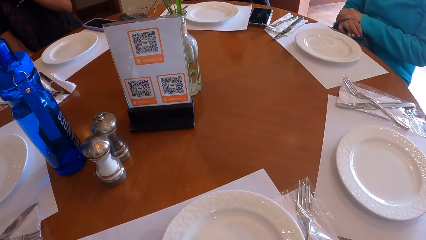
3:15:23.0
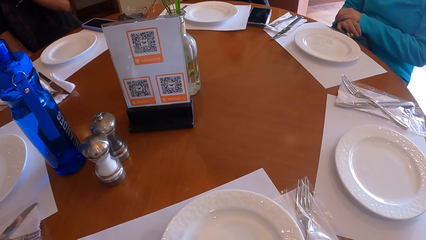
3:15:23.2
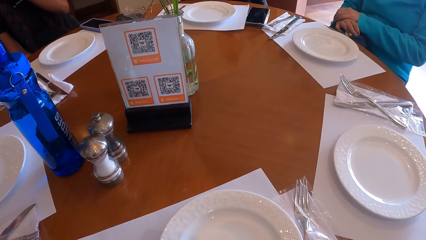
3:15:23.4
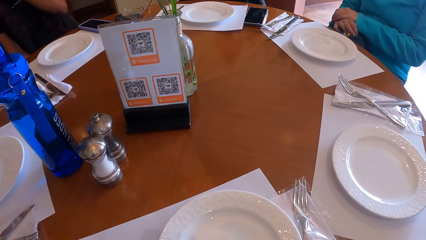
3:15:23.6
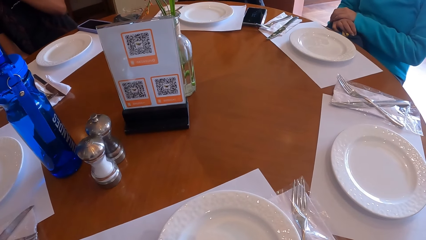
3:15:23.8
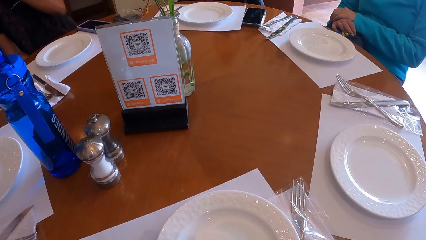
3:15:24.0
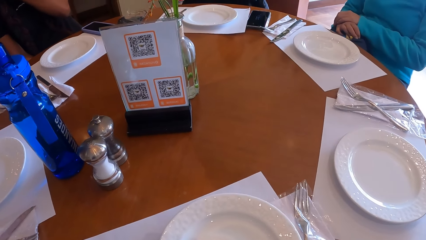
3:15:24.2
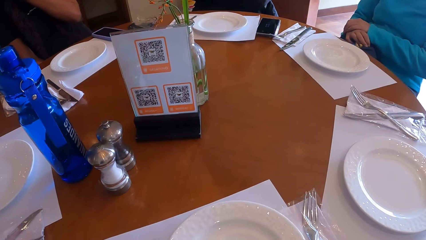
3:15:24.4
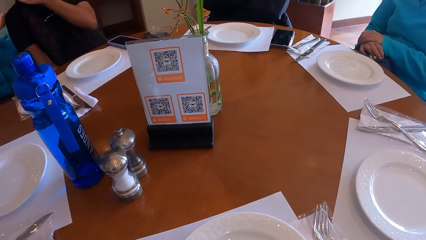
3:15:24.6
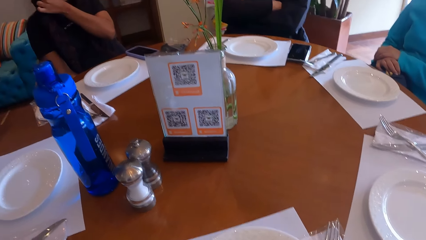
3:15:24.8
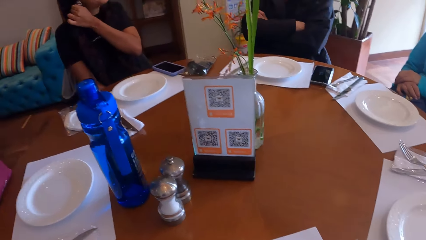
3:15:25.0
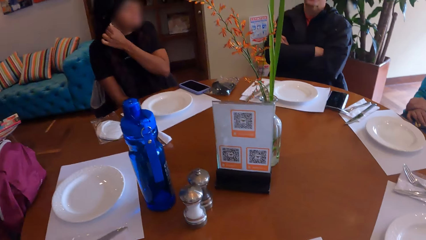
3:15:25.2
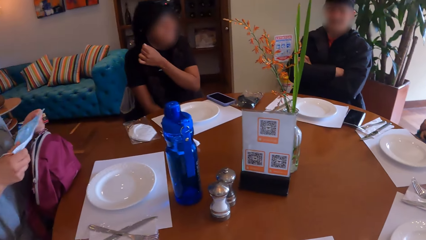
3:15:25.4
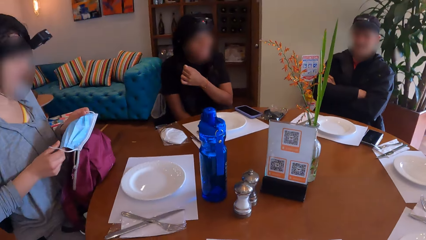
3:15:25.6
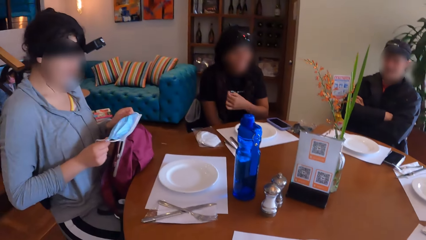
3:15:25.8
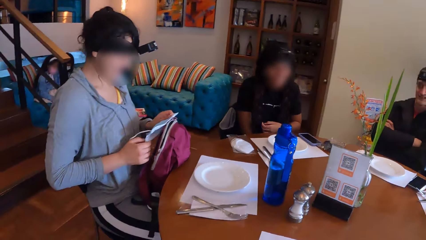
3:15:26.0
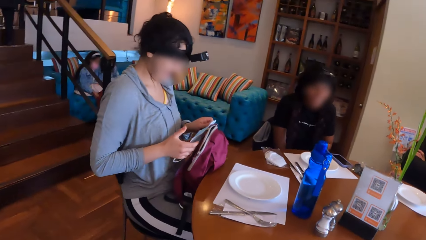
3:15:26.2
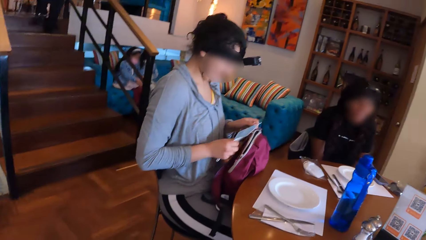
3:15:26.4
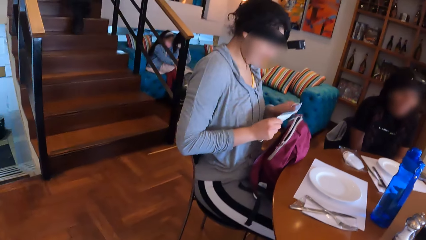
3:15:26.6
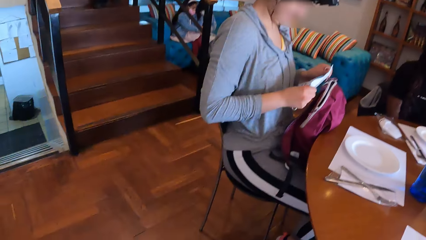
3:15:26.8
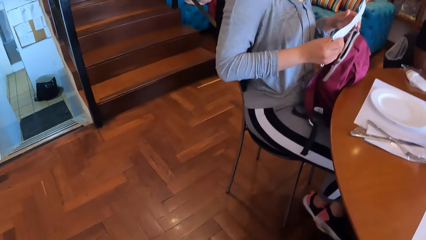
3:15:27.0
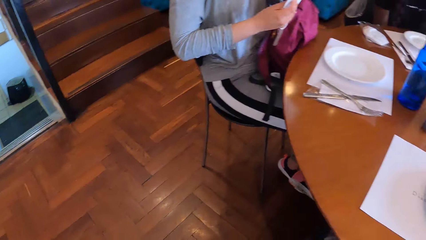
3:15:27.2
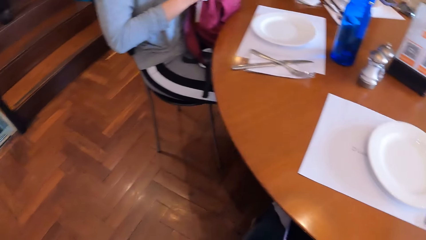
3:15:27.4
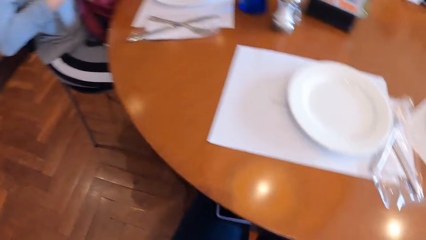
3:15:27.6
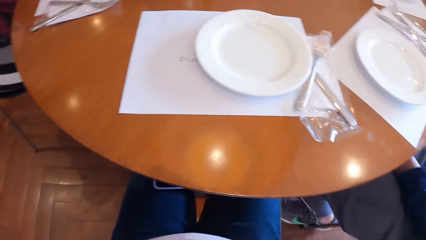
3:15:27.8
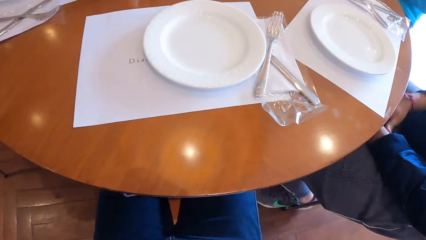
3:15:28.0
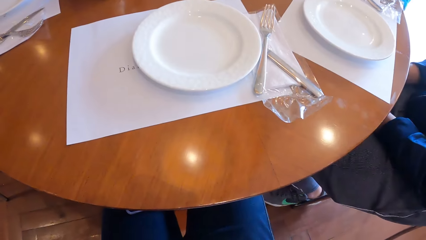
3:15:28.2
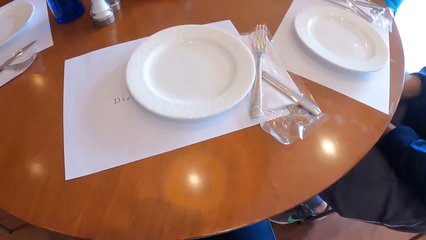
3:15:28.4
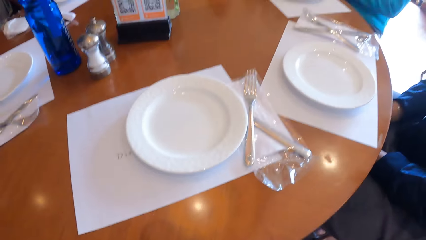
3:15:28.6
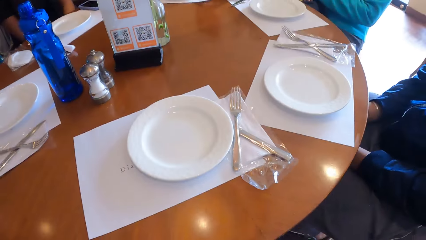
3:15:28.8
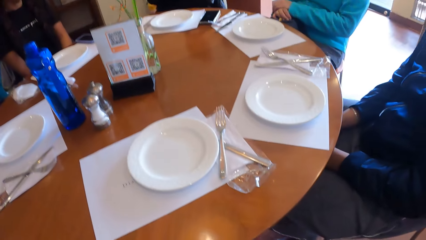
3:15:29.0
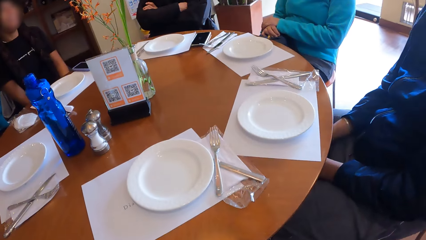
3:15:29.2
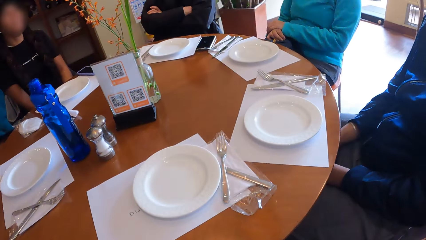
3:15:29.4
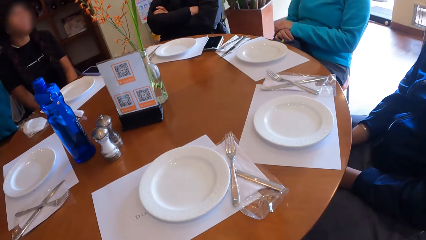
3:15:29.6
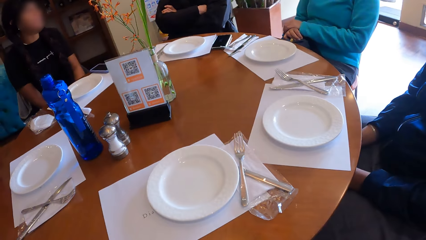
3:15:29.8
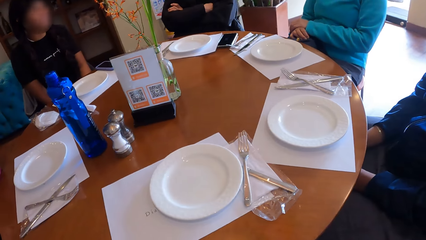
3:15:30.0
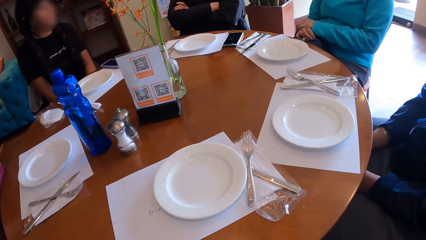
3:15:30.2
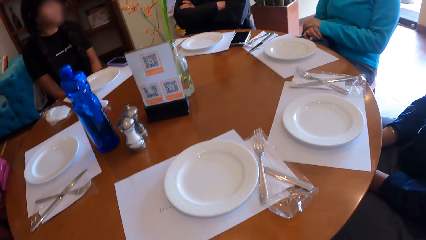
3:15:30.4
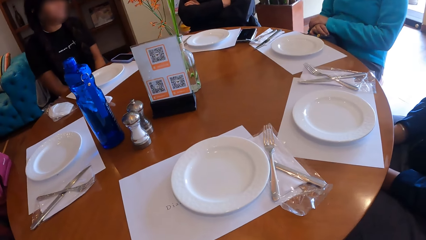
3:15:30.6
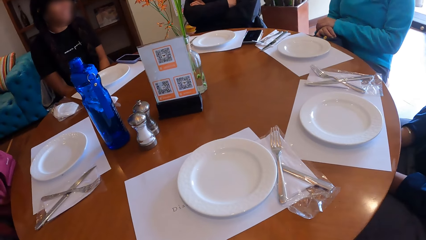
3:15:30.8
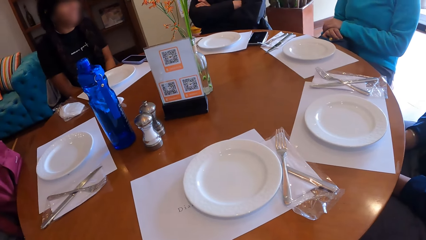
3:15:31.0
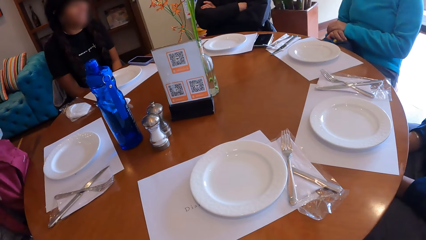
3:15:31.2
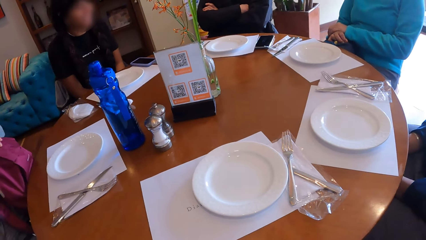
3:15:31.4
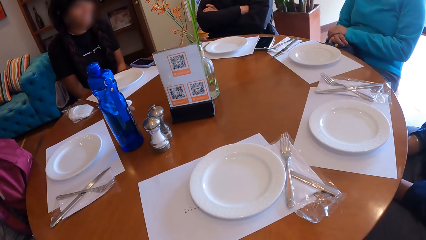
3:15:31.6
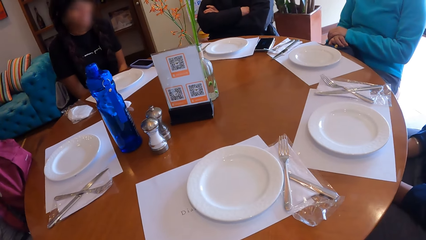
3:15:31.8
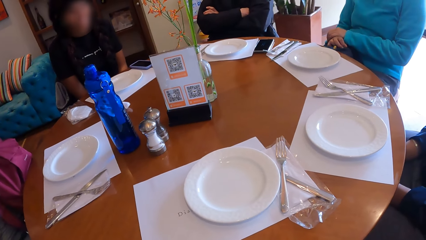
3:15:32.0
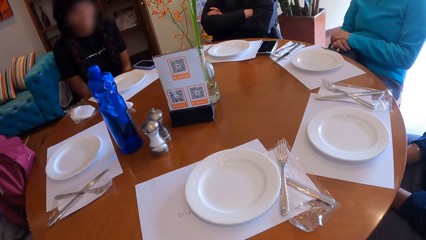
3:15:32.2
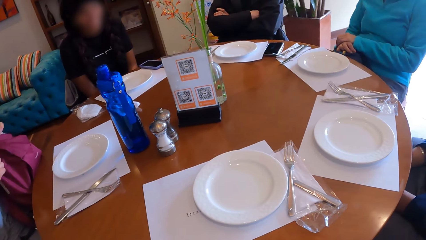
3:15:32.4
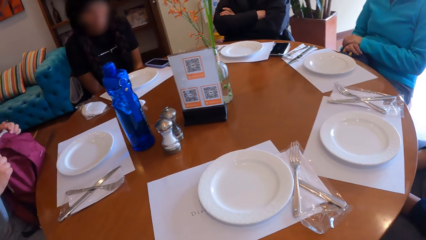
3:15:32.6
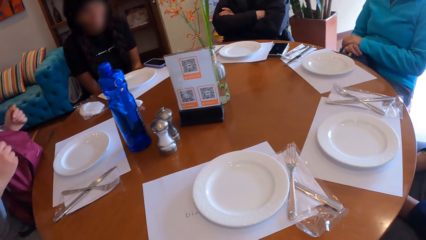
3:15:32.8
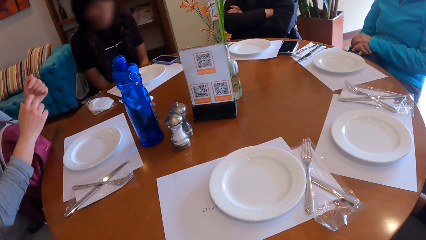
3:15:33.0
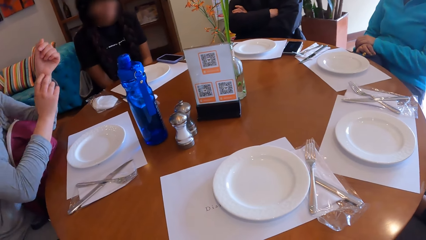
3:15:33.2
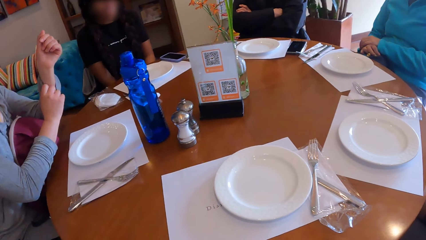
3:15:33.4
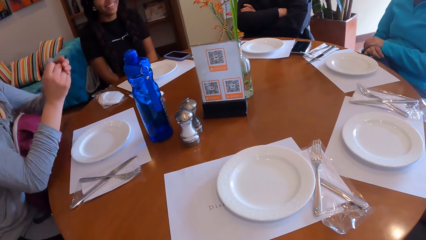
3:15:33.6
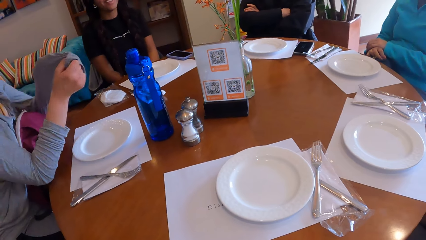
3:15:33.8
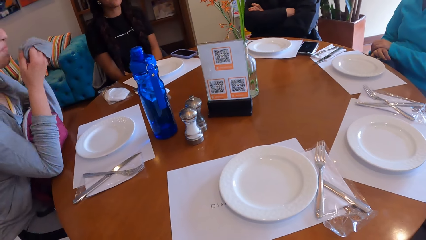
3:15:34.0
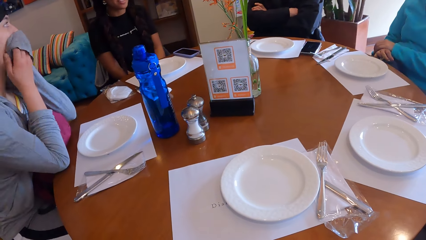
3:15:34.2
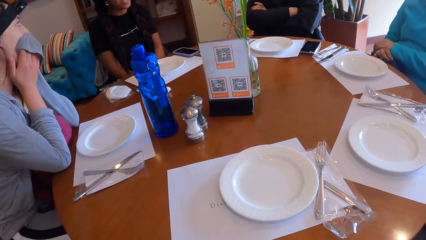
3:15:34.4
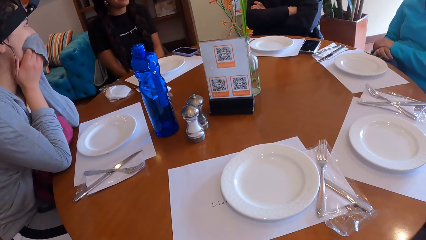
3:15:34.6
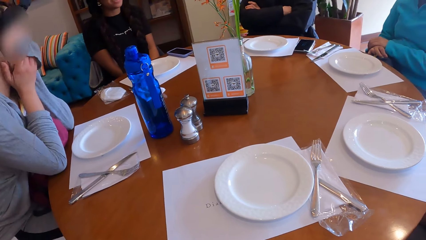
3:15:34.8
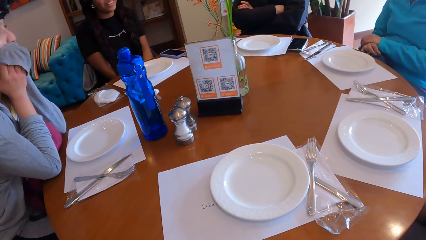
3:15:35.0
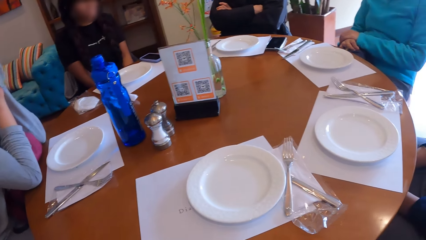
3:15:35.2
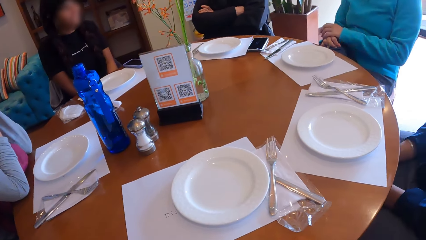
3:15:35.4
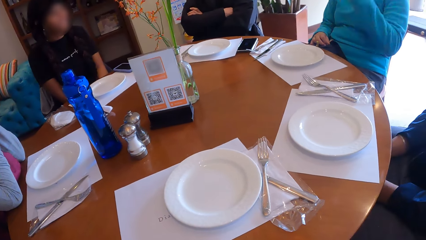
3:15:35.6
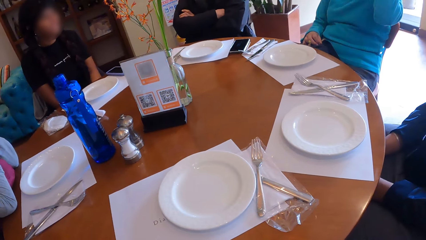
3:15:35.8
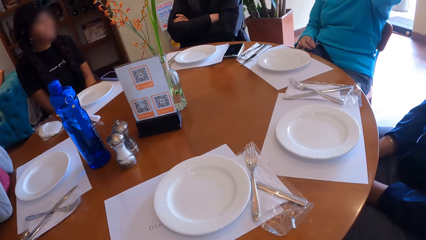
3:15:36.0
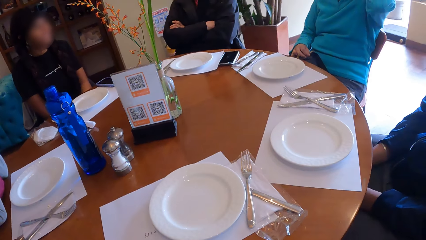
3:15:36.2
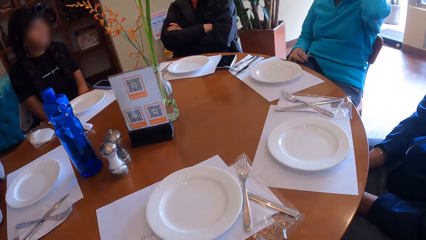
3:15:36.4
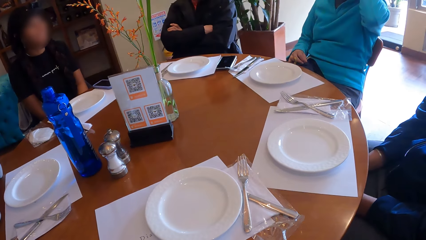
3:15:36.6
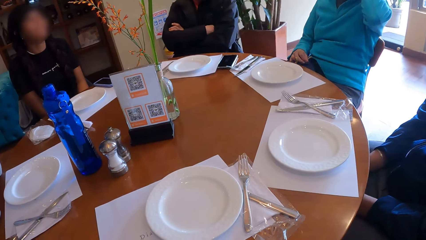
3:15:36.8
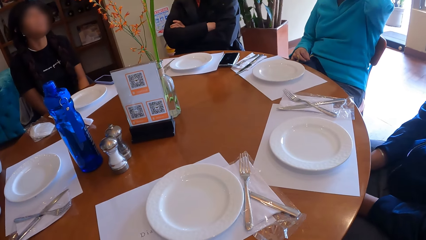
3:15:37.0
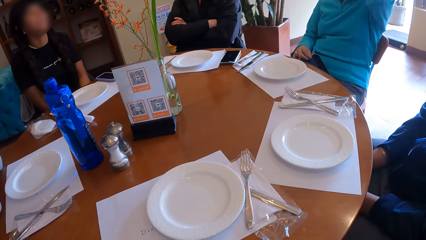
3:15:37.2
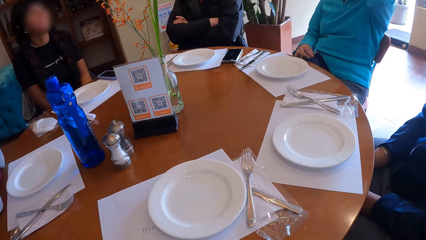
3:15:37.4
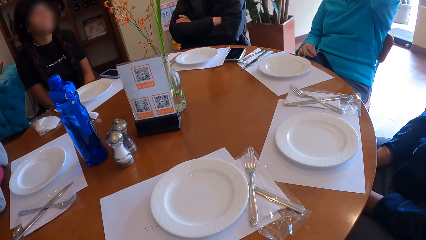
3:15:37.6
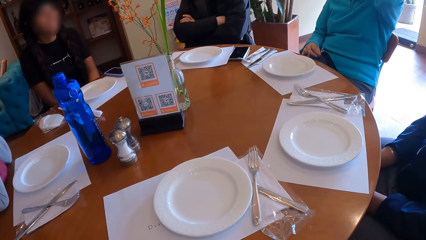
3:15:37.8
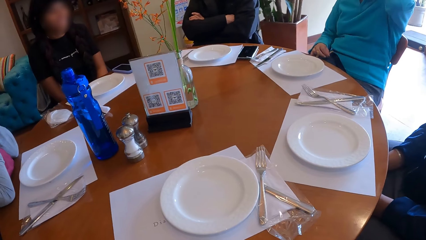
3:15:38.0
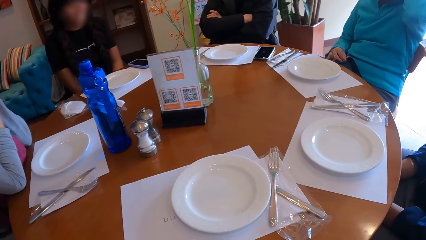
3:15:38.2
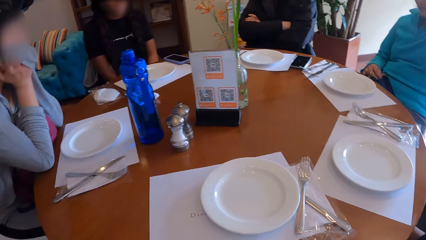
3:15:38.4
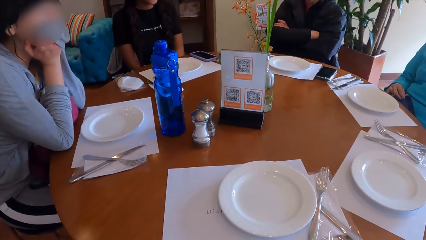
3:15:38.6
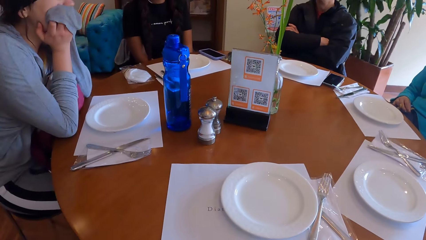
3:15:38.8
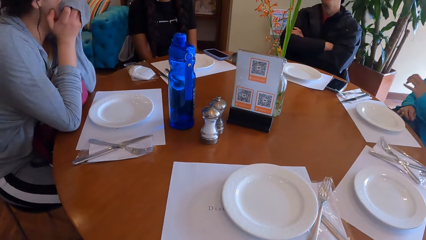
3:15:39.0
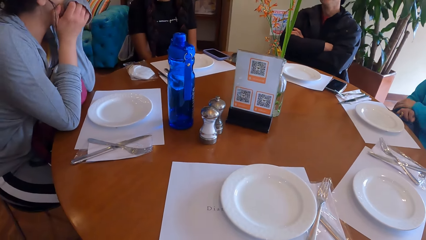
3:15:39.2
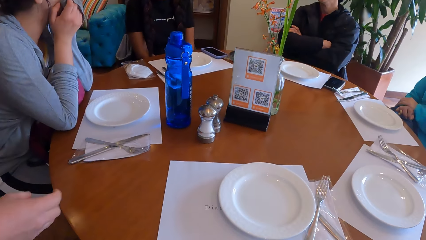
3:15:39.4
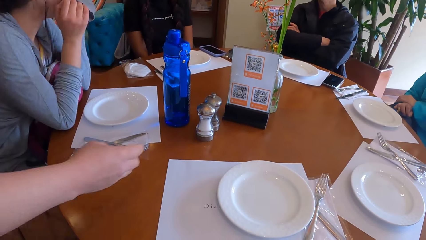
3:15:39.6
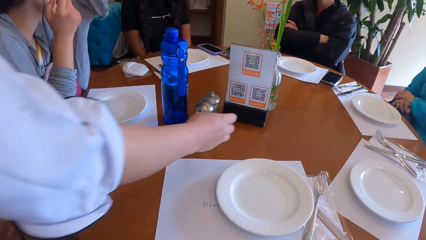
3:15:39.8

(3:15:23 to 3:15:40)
A woman holds a face mask in both hands. She straightens the face mask. The camera wearer looks around the table. The woman pulls the shirt sleeve of her left hand with her right hand. She places her left hand over her mouth. Another woman lifts her left hand. The camera wearer looks around the table.
